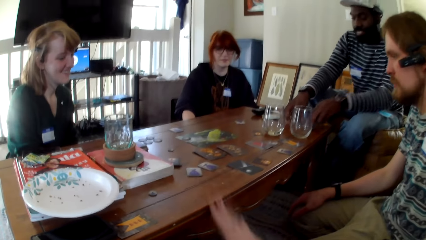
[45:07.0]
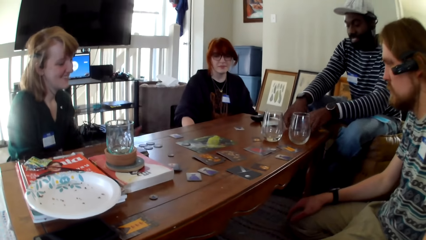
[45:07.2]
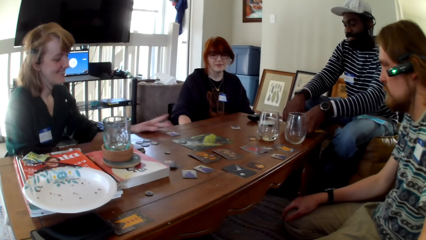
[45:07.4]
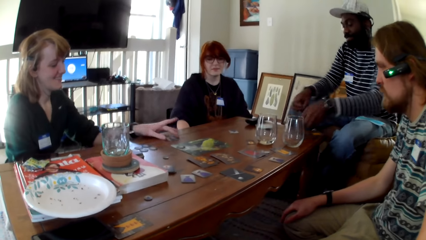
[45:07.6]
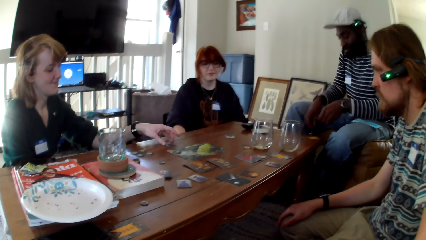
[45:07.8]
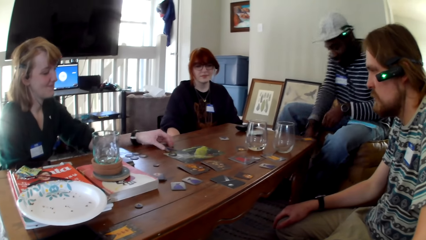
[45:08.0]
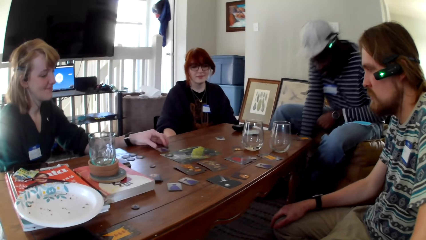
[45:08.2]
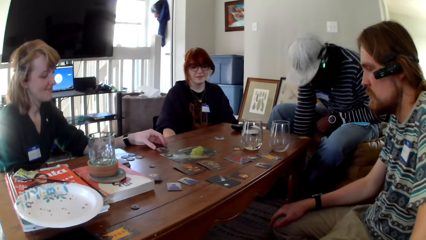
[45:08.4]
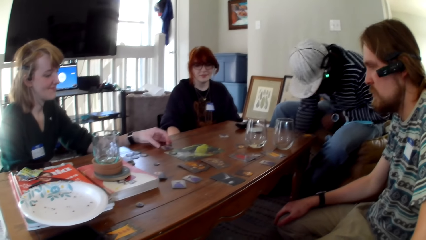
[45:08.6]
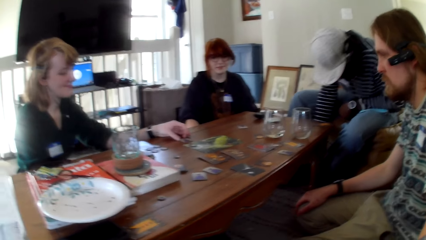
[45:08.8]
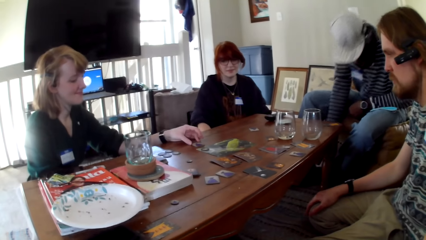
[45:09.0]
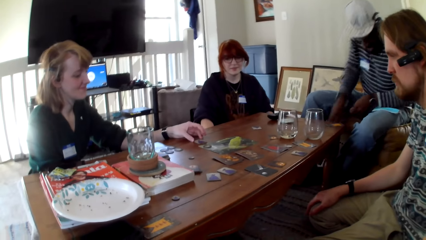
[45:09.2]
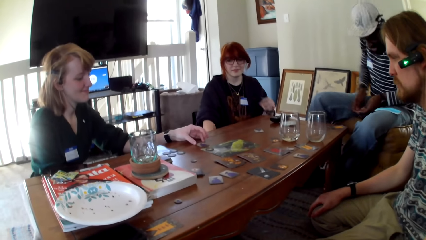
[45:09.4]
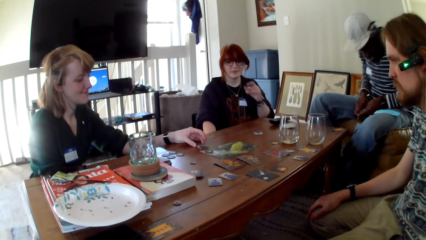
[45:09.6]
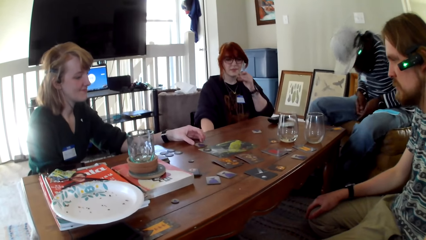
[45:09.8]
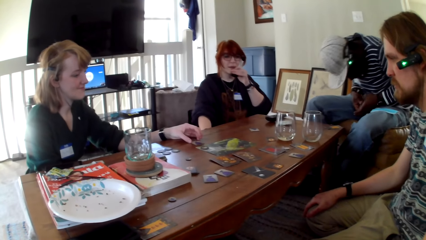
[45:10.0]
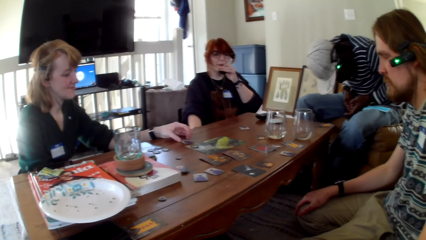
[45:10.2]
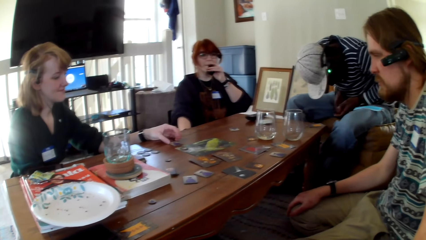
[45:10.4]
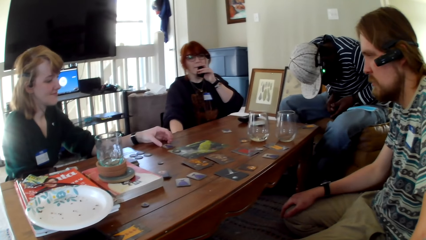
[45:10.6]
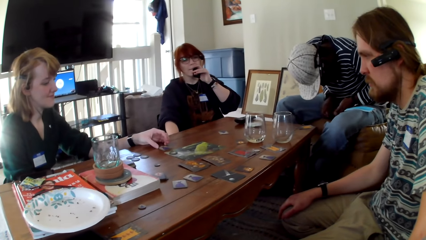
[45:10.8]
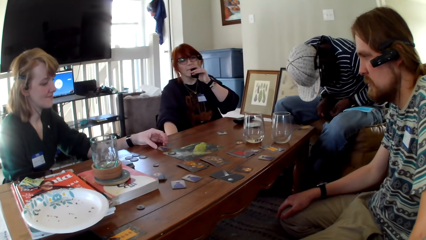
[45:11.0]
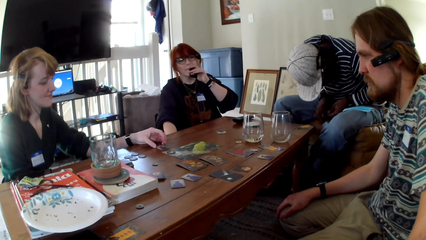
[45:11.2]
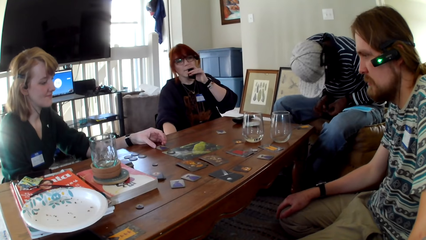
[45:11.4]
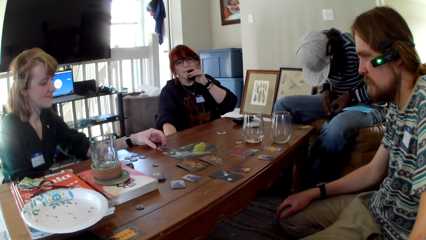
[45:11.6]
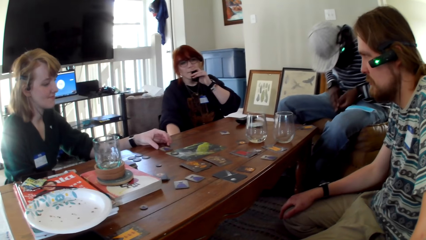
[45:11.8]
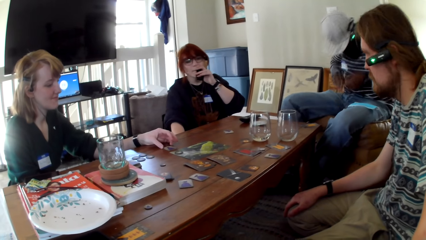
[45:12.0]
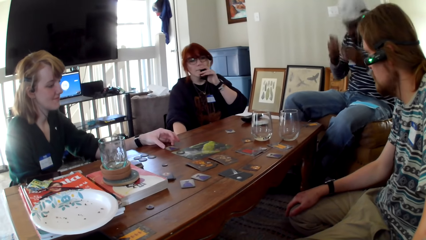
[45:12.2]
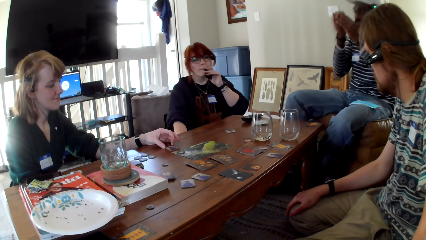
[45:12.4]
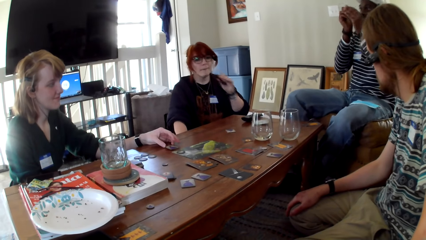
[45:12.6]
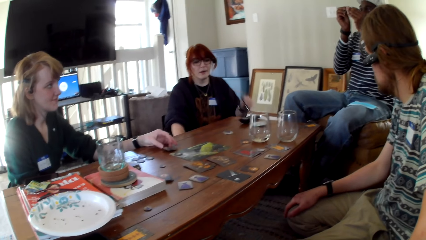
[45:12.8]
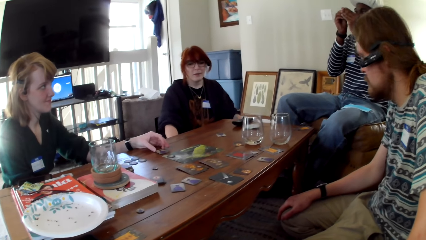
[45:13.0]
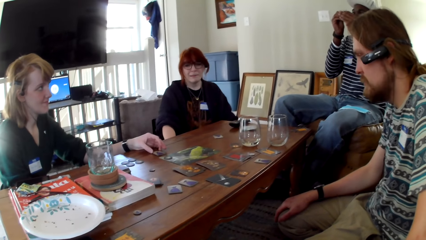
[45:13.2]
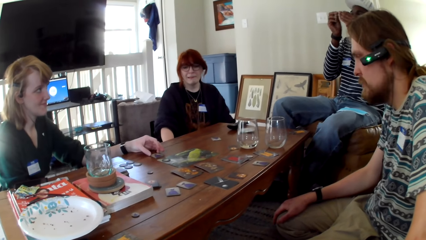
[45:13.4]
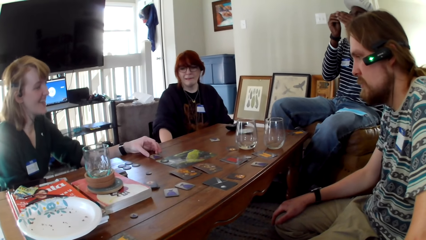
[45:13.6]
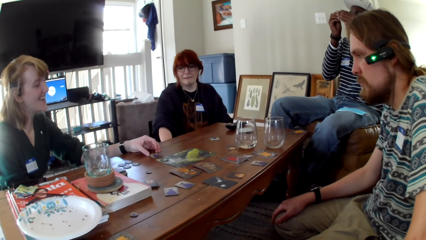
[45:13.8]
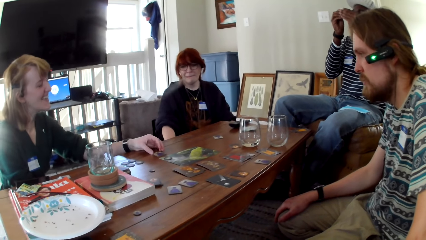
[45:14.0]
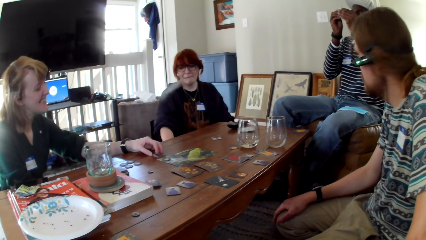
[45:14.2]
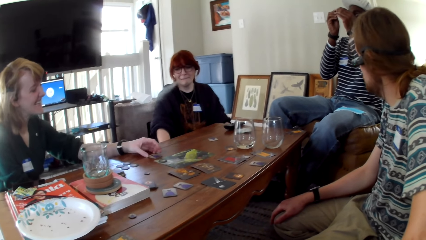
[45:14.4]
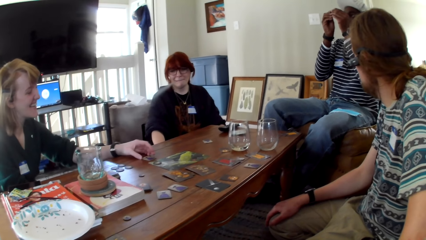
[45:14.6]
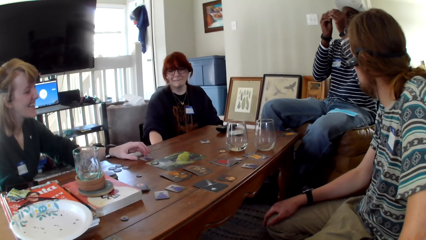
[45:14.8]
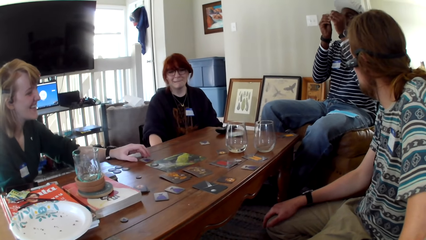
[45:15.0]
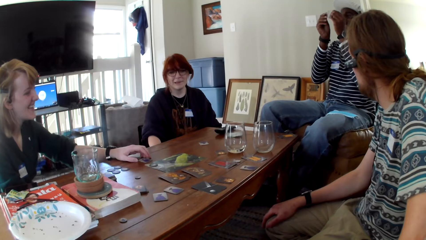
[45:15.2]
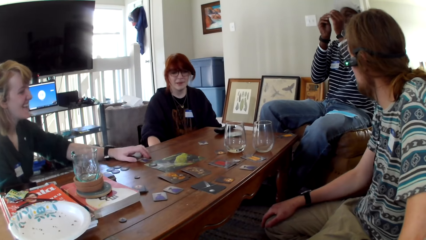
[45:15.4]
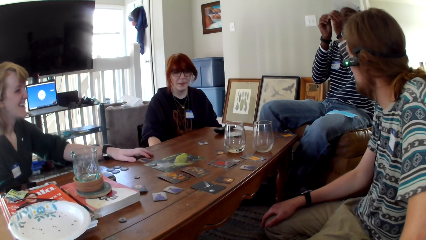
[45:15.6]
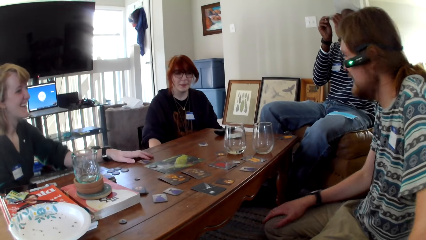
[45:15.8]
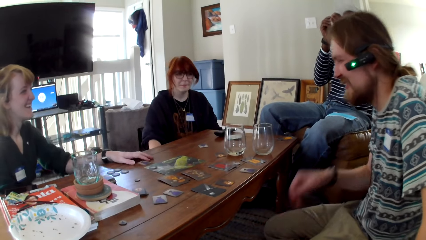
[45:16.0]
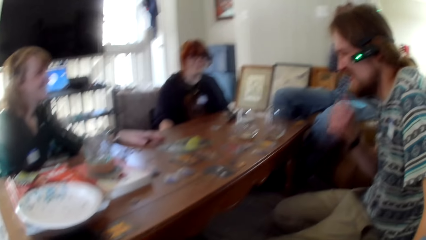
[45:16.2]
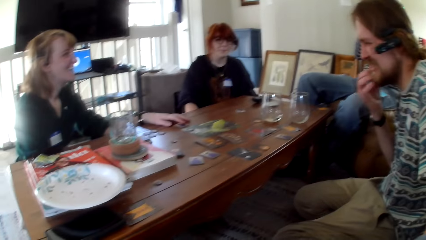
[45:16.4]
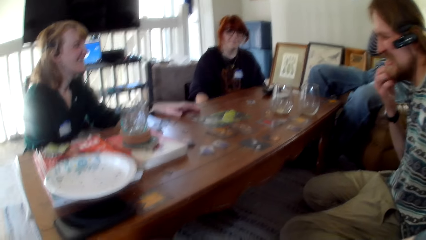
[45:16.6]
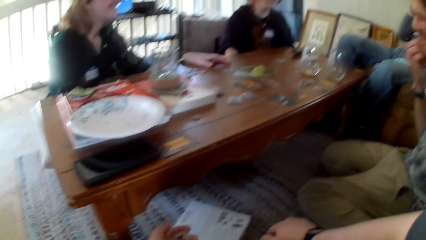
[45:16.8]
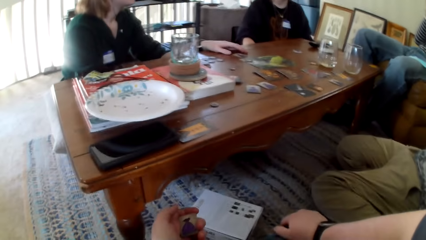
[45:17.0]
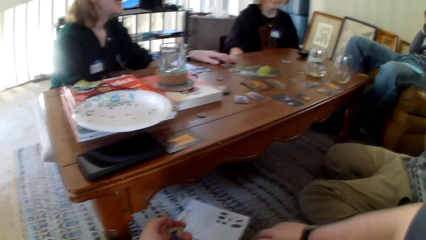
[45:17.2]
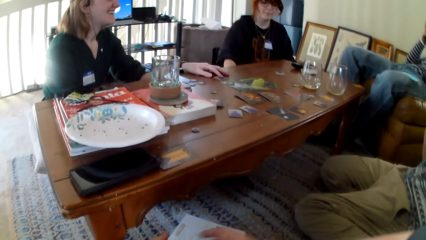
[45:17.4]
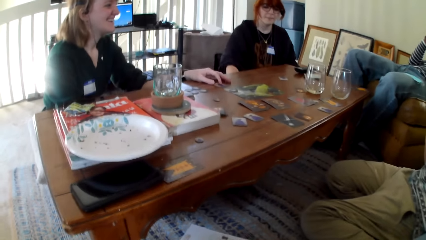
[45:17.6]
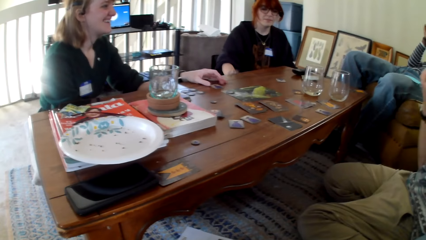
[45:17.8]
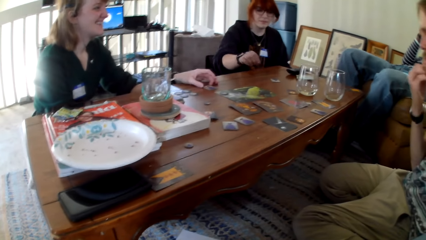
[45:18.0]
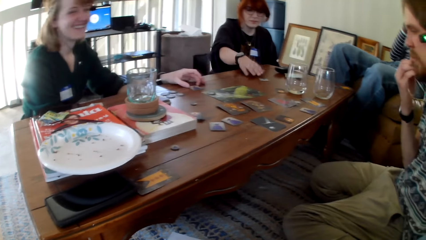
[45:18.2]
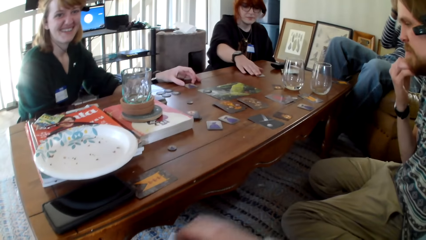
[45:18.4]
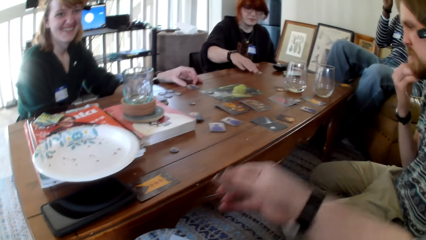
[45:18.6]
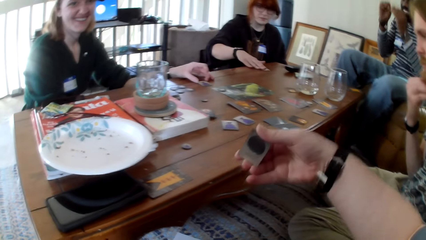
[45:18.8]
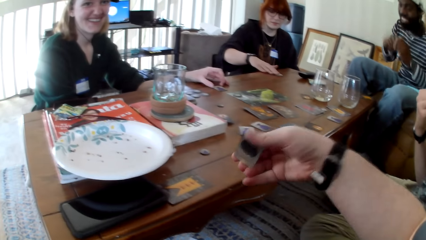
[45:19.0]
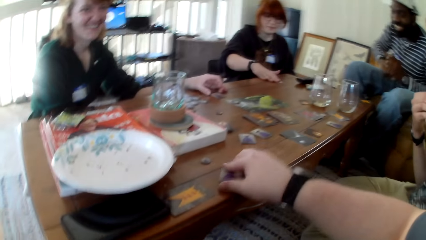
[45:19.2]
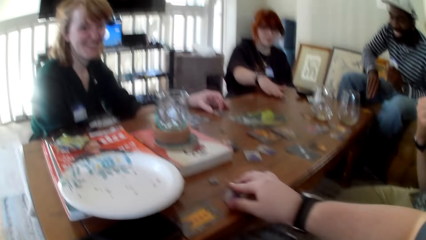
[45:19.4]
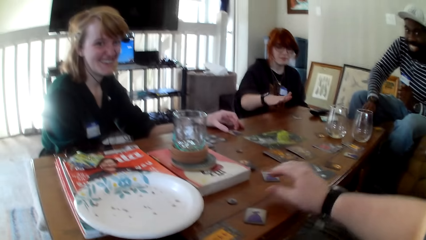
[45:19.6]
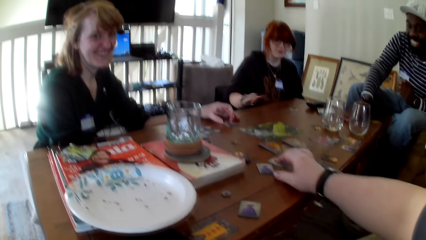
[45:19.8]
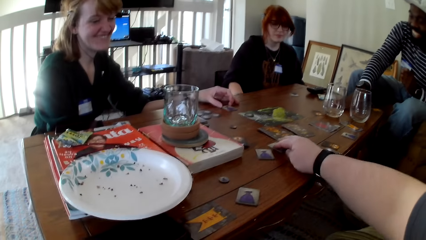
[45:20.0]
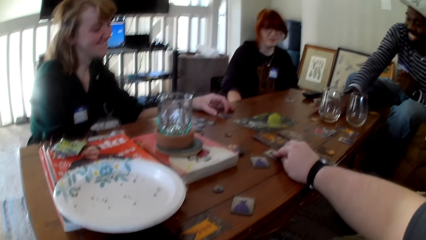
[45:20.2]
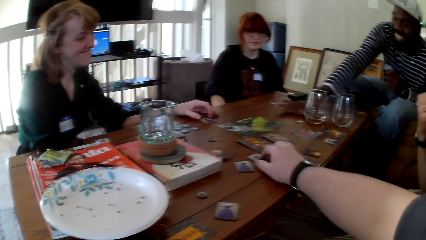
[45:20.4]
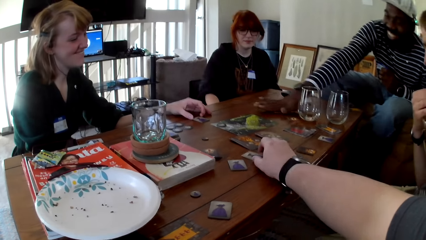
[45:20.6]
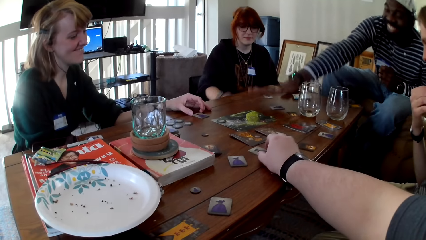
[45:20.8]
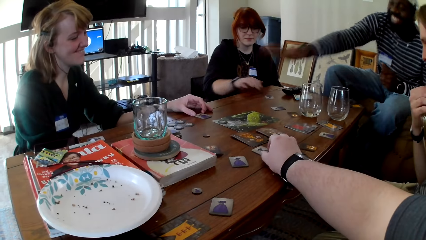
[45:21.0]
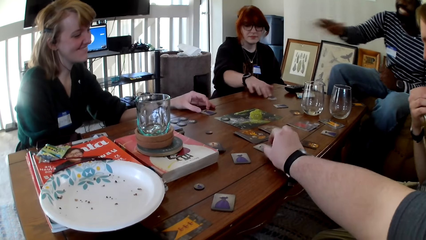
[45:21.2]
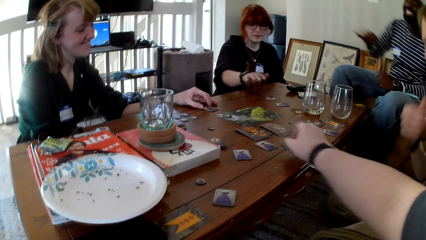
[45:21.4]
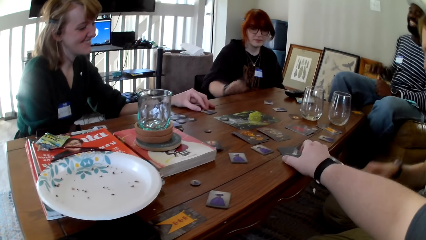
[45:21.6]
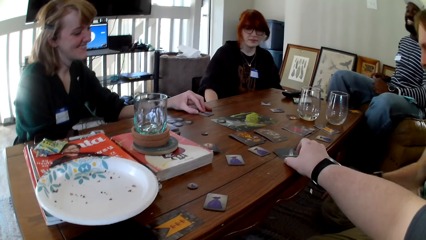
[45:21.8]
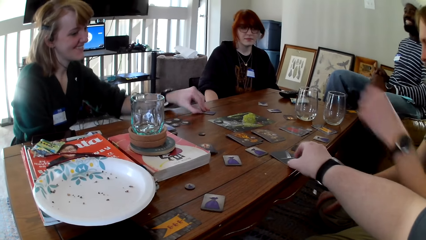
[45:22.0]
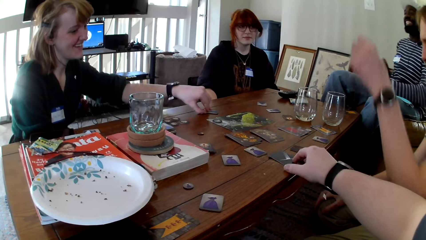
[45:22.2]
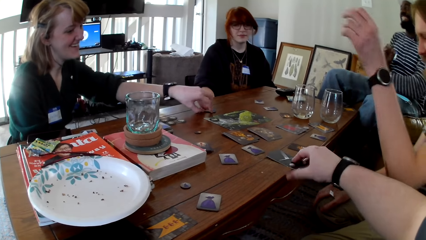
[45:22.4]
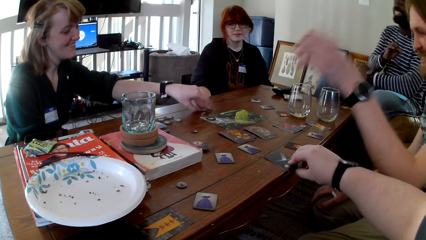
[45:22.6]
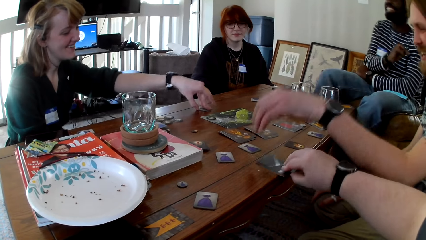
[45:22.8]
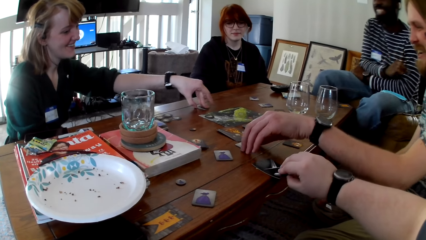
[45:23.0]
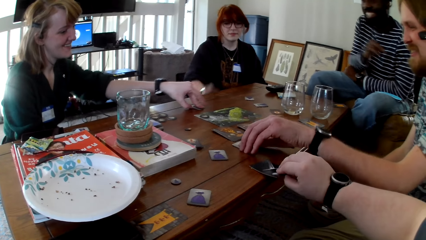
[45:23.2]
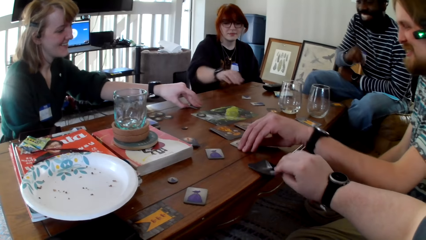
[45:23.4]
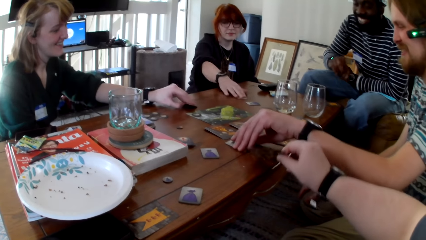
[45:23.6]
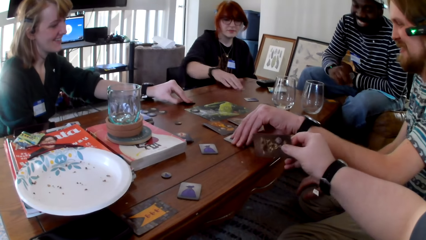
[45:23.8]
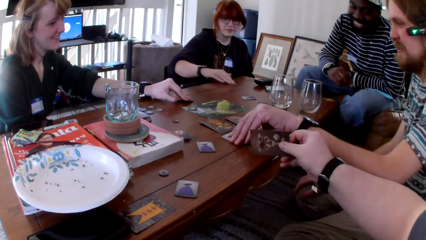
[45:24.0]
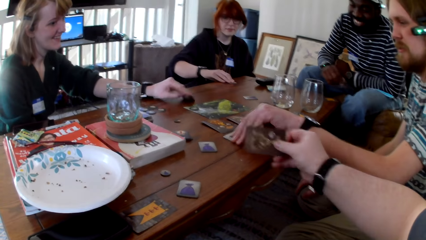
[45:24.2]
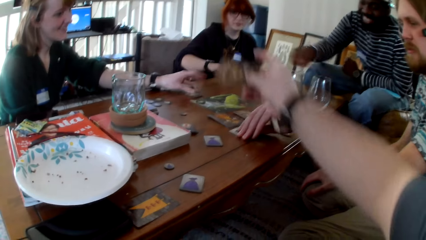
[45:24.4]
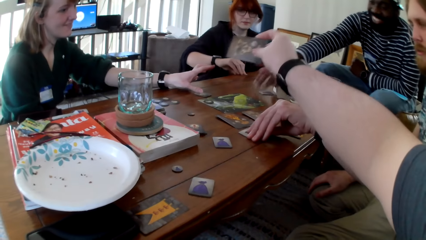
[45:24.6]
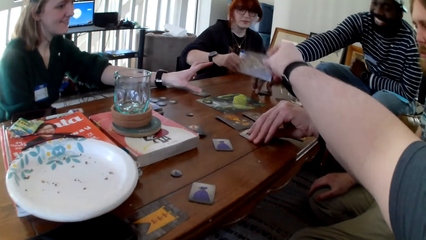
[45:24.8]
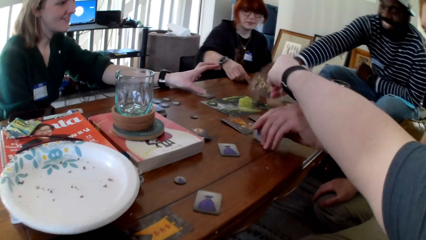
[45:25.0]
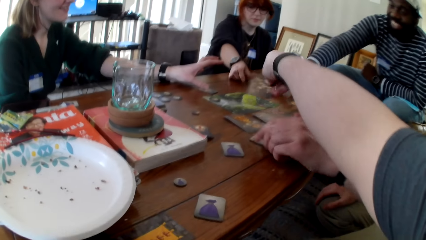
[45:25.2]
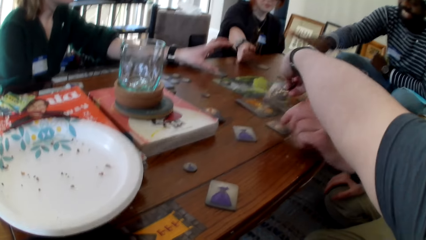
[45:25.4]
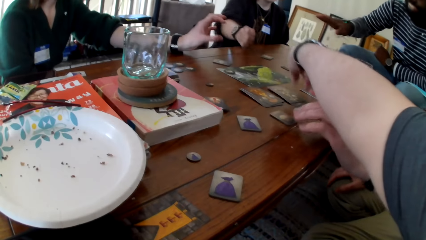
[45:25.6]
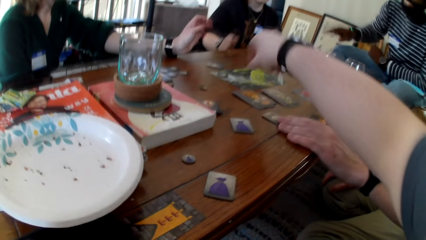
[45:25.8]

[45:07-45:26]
The camera wearer puts the card on the table. He touches the cards. A woman picks up a card. Another woman smokes a vape. A man holds the cards. The first woman holds the card. A person scratches his beard with his right hand. The camera wearer converses with a man, another man, a woman and another woman. He looks at the cards and puts a chip on the table. Another person pushes the cards on the table. Another person pushes the cards on the table. The camera wearer pushes the card on the table. He moves the chip on the table. The woman converses with the man, the other man, the other woman and the camera wearer. The camera wearer holds the card in his hand. He displays the card on the table. He puts the card on the table.
